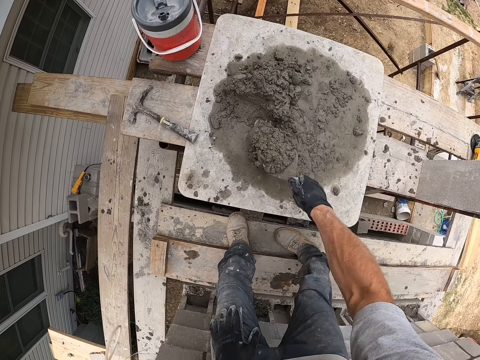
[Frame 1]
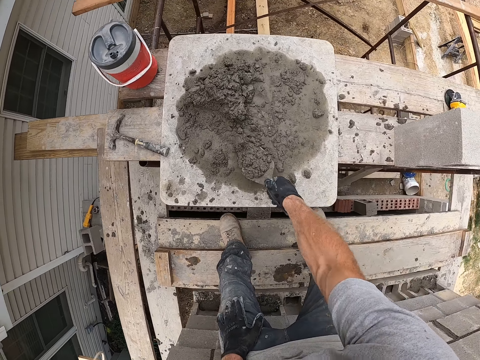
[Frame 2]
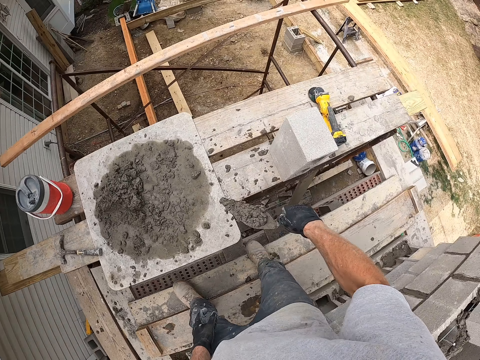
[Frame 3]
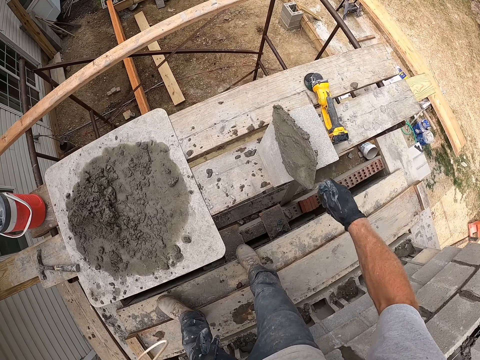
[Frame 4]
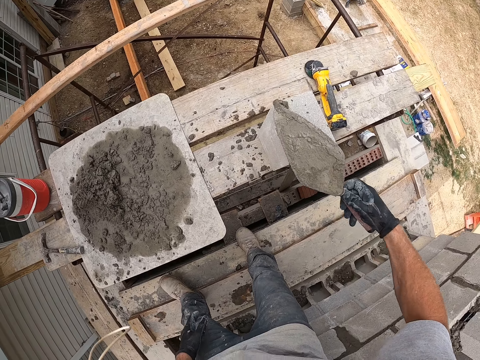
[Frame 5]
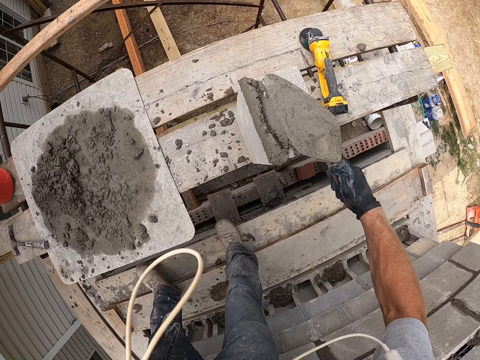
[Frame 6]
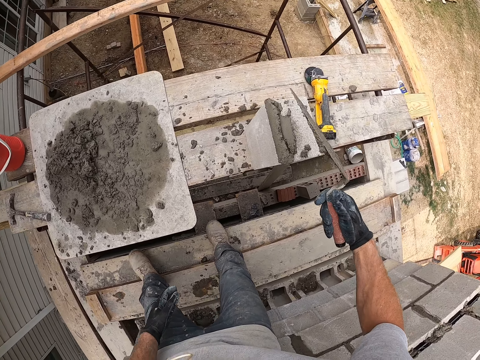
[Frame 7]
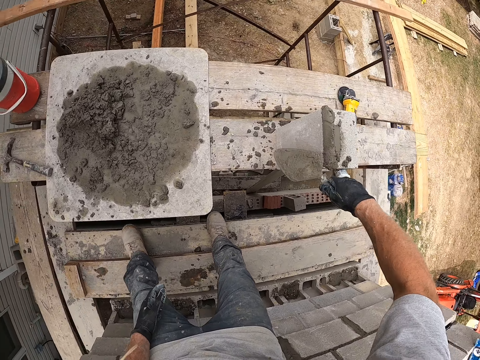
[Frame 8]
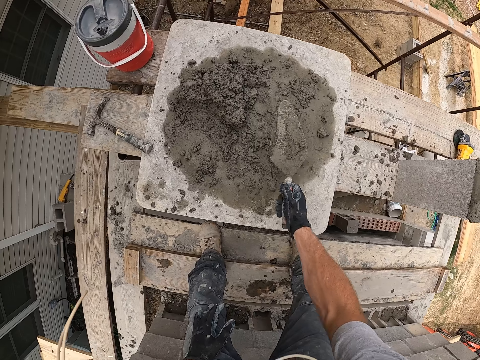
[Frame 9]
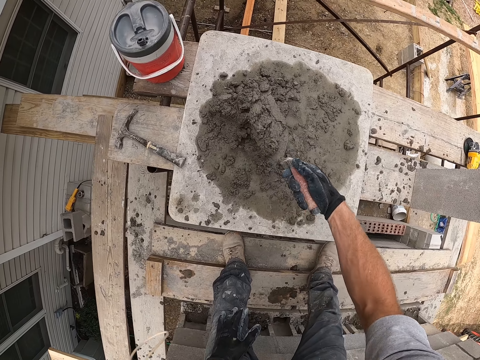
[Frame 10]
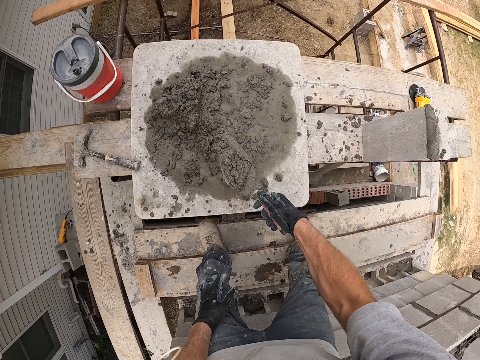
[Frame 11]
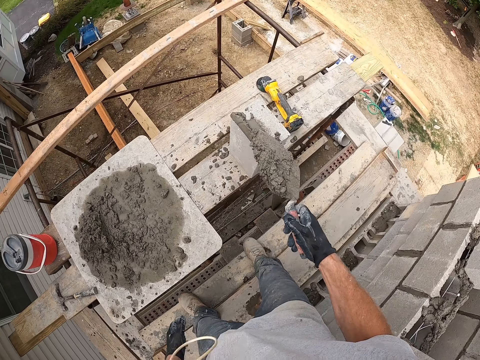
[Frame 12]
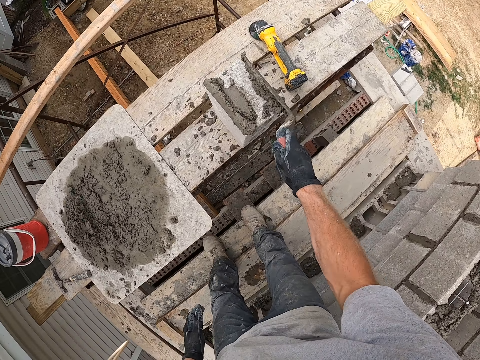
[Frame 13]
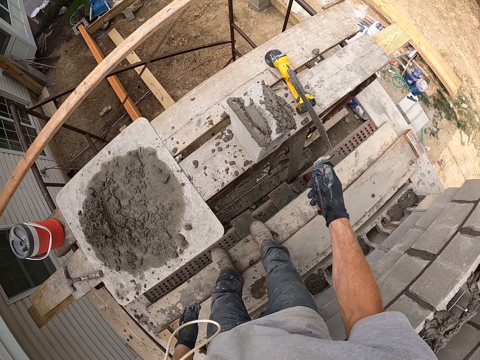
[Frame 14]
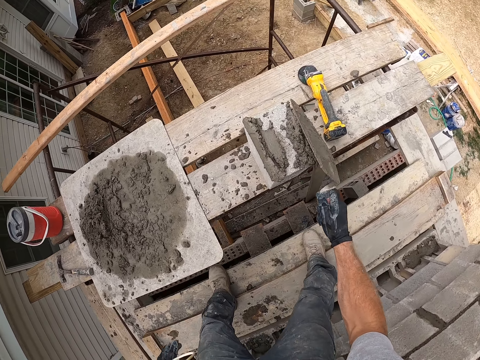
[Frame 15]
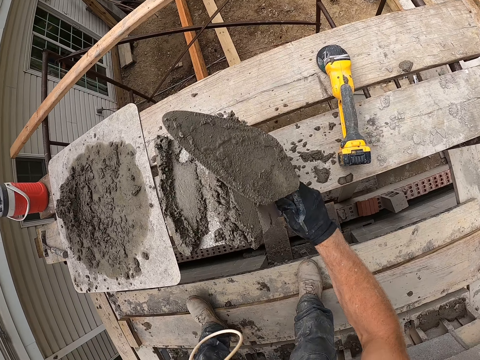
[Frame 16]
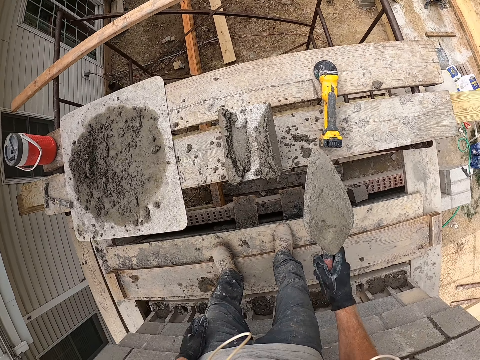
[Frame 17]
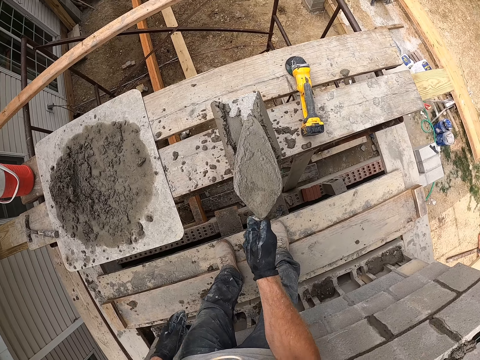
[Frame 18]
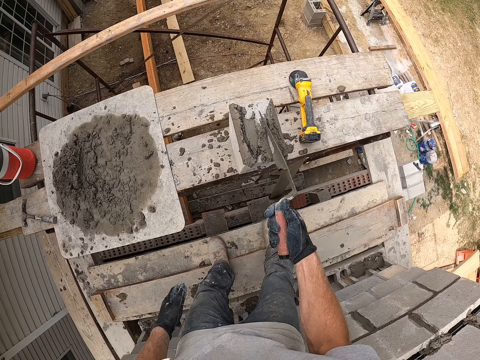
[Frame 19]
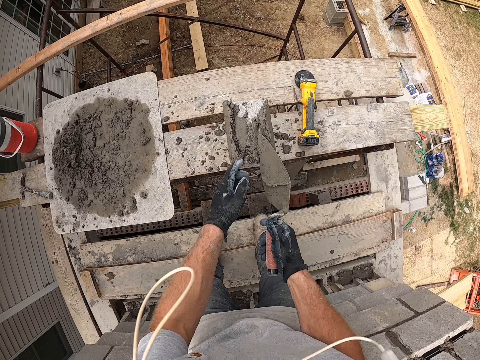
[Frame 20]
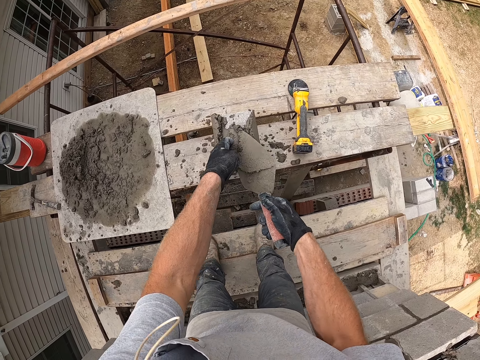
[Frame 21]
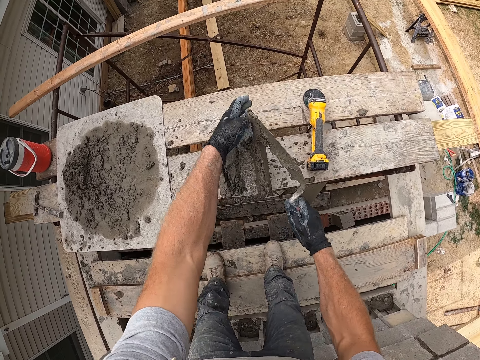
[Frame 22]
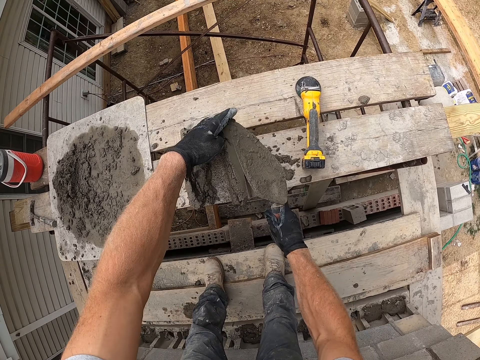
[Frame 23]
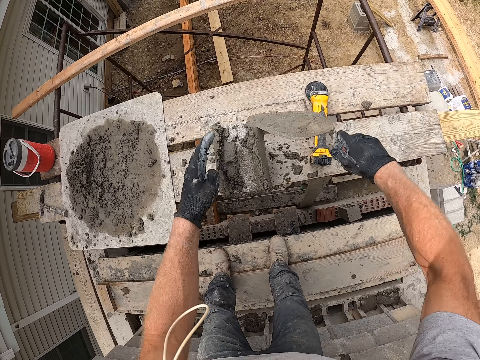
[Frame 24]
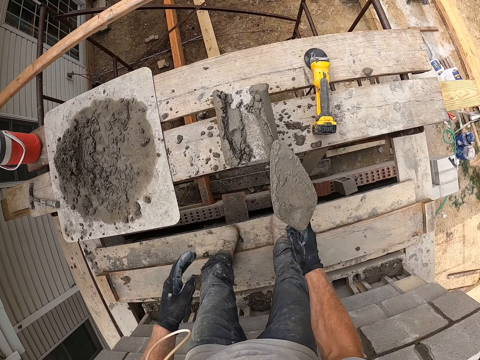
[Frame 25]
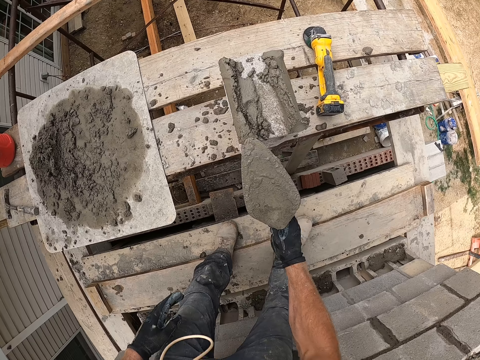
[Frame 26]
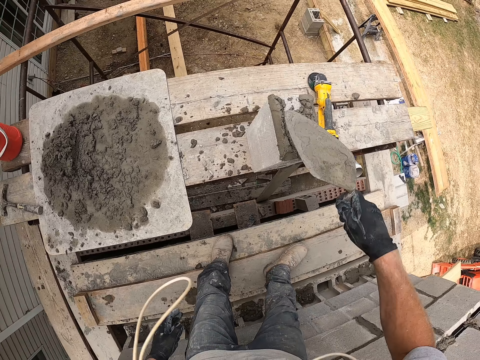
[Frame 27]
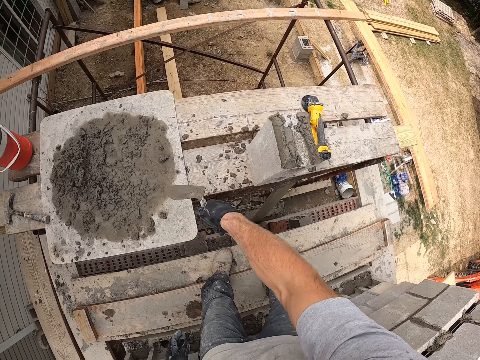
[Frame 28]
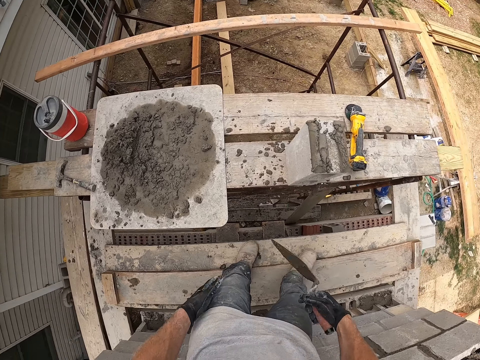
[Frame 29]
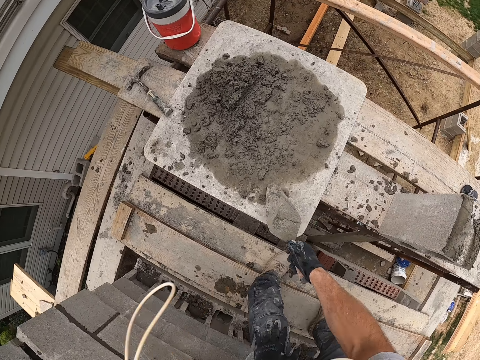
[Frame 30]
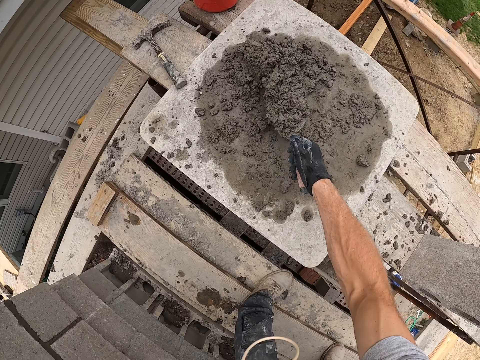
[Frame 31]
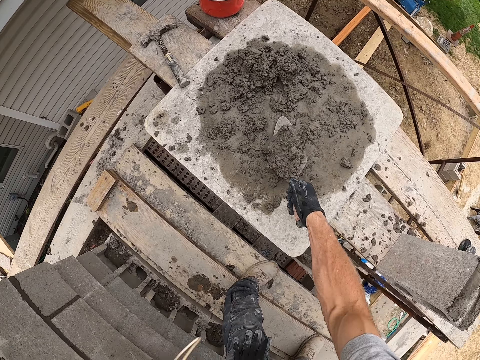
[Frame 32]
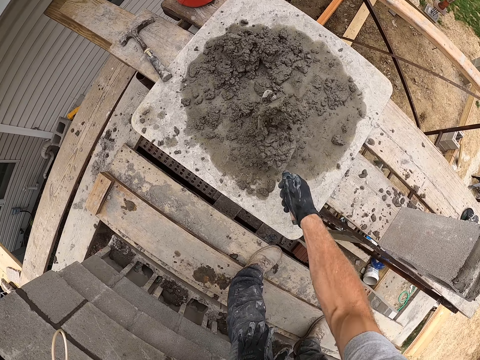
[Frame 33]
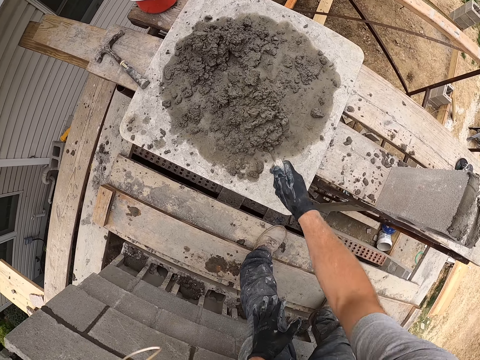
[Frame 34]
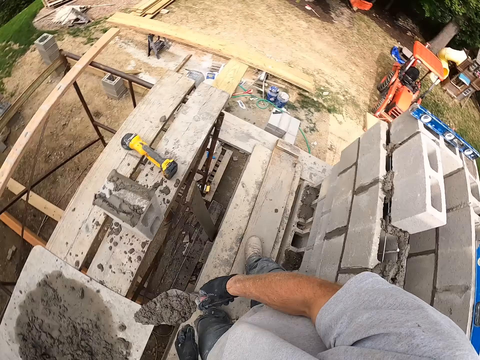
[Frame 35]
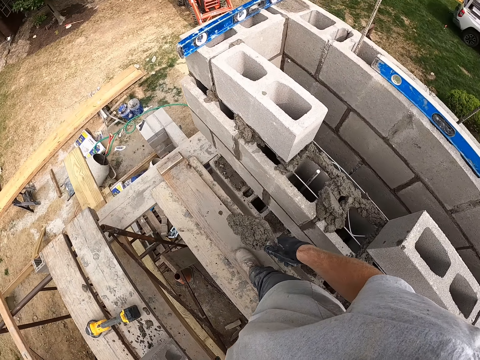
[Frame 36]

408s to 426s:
The camera wearer shakes the hand trowel in his right hand. He carries the concrete with the trowel. He pours the concrete in the hand trowel in his right hand on the concrete block. He dresses the concrete on the concrete block with the hand trowel in his right hand. He packs the concrete on the board with the hand trowel in his right hand. He shakes the hand trowel in his right hand. He pours the concrete in the hand trowel in his right hand on the concrete block. He turns the concrete with the trowel. He dresses the concrete on the concrete block with the hand trowel in his right hand. He scrapes the concrete in the hand trowel in his right hand on the concrete block with his left hand. He dresses the concrete on the concrete block with the hand trowel in his right hand. He moves the hand. He packs the concrete on the board with the hand trowel in his right hand. He shakes the hand trowel in his right hand. He picks up the concrete with the trowel.

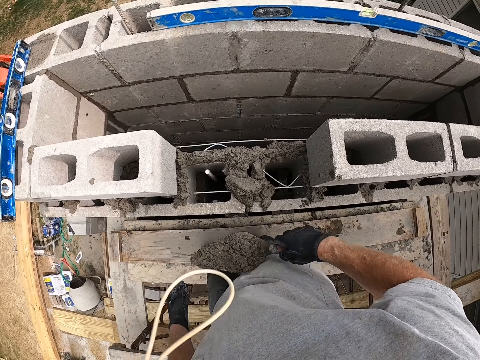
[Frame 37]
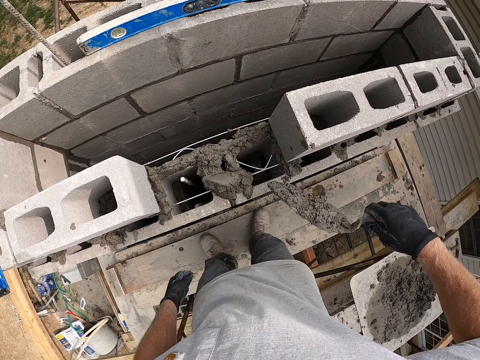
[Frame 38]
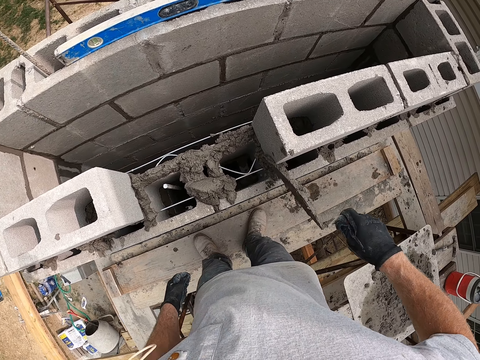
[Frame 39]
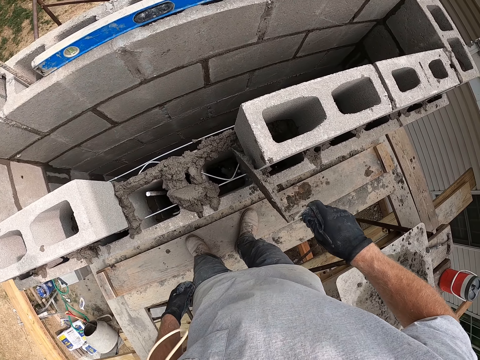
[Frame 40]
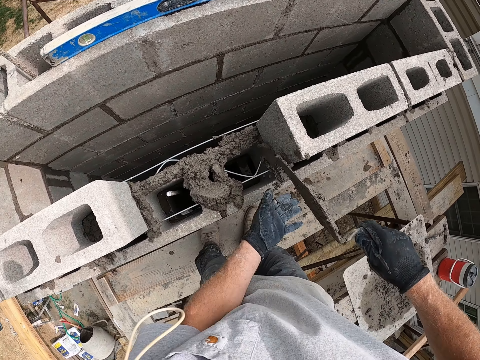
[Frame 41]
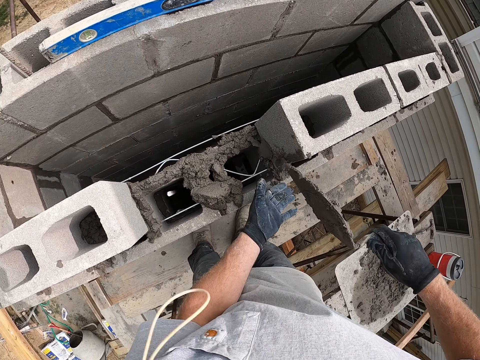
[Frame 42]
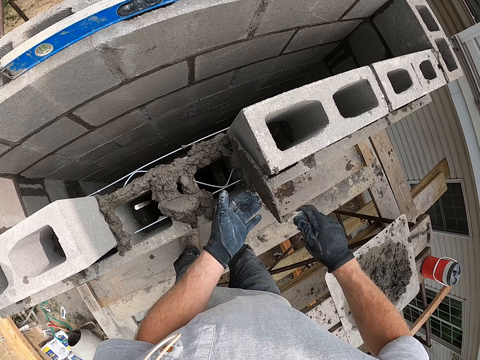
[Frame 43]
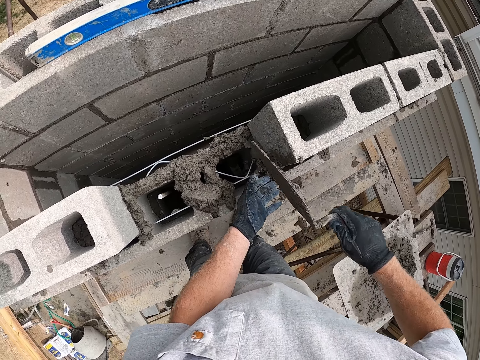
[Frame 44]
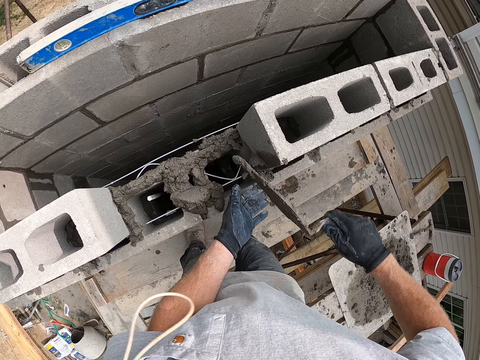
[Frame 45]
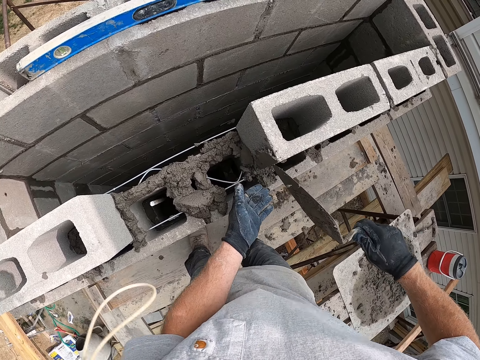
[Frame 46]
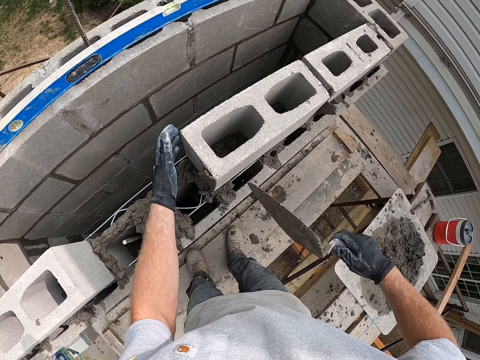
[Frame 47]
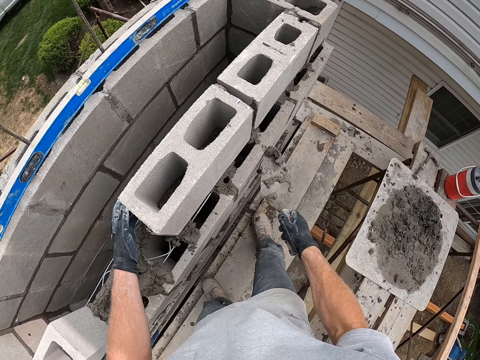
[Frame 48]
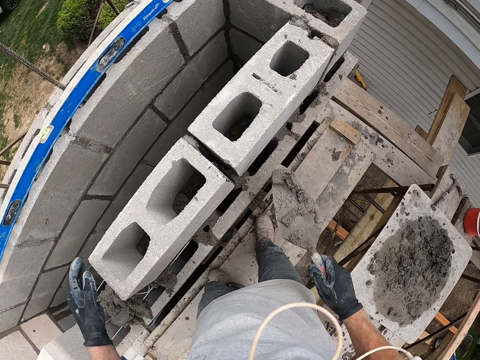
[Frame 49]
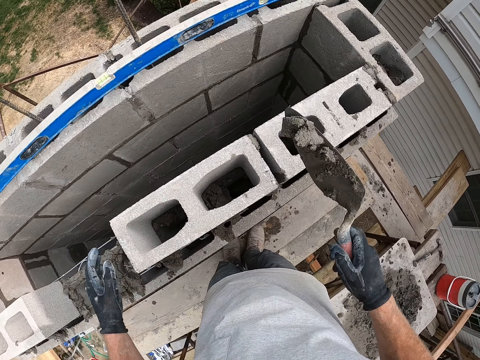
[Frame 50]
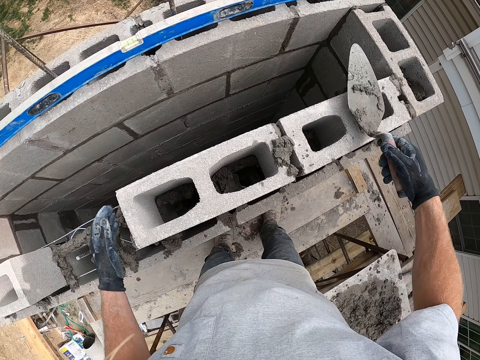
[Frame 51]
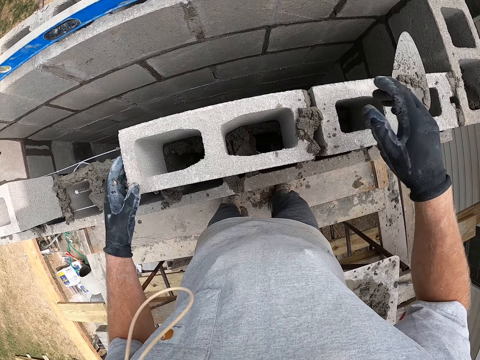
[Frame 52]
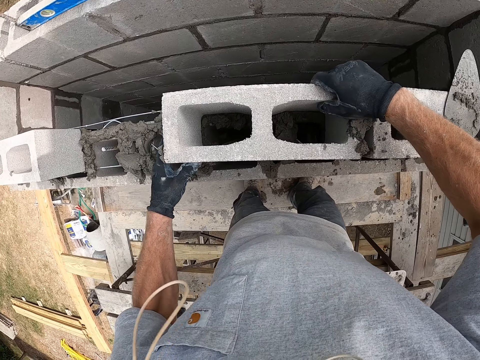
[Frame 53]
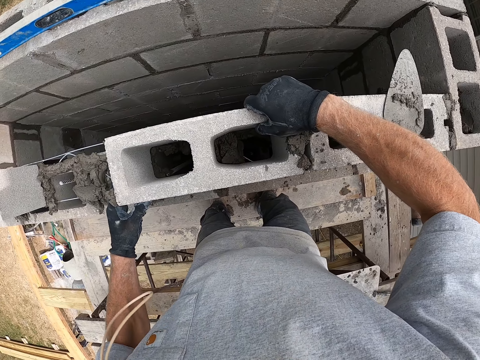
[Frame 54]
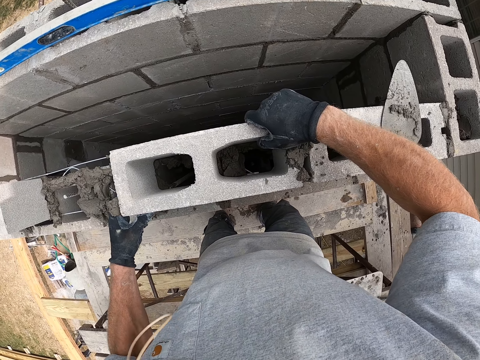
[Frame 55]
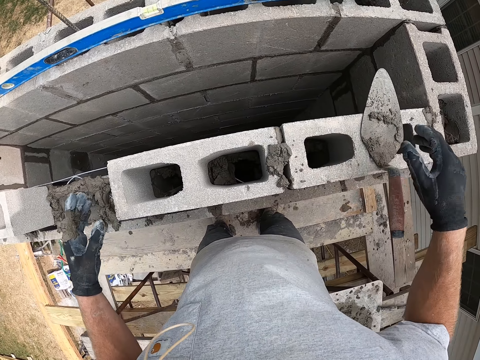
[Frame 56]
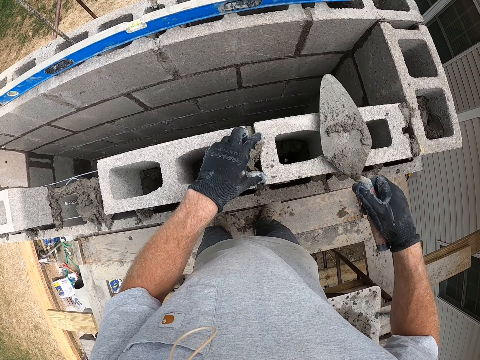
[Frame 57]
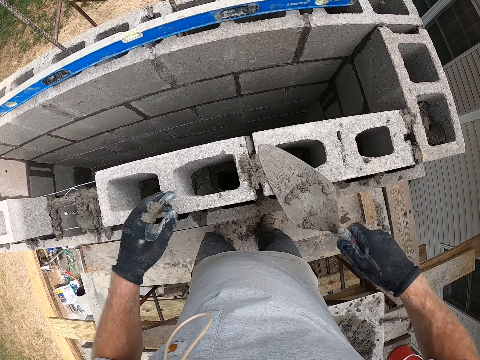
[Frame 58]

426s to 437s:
The camera wearer carries the concrete with the trowel. He pours the concrete in the hand trowel in his right hand on the concrete block. He smears the concrete on the concrete block. He holds the concrete block with his left hand. He salvages the falling concrete in the hand trowel in his right hand. He pours the concrete in the hand trowel in his right hand on the concrete block. He drops the hand trowel in his right hand on the concrete block. He adjusts the concrete block with both hands. He picks up the hand trowel on the concrete block with his right hand. He presses the concrete on the concrete block with the hand trowel in his right hand.
